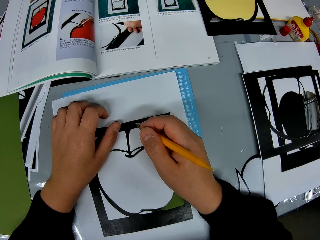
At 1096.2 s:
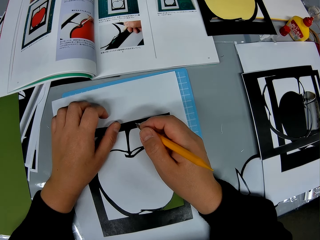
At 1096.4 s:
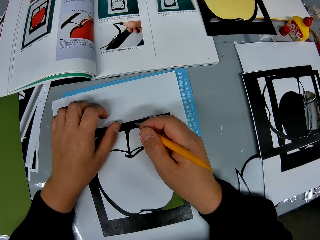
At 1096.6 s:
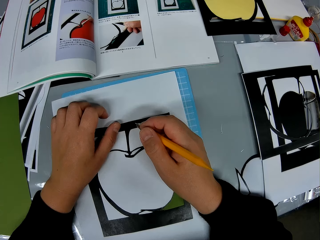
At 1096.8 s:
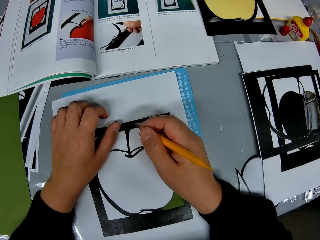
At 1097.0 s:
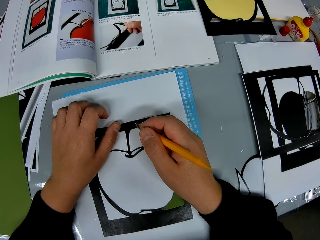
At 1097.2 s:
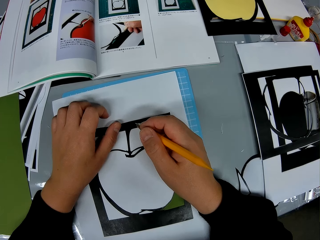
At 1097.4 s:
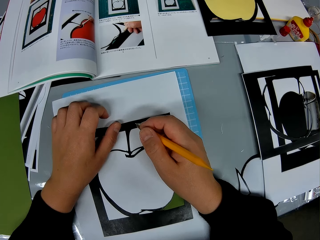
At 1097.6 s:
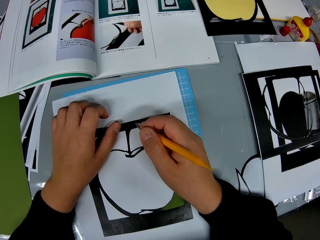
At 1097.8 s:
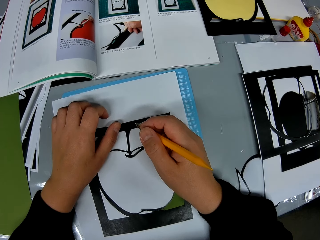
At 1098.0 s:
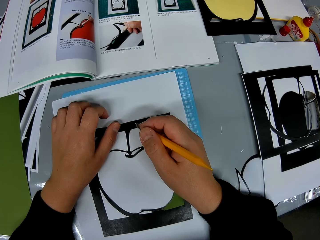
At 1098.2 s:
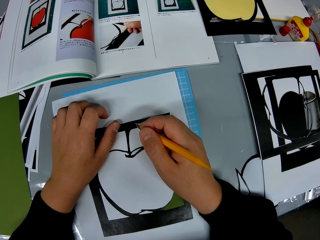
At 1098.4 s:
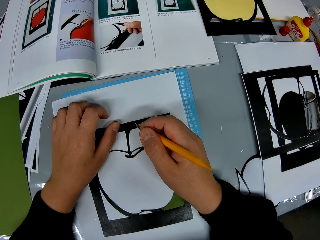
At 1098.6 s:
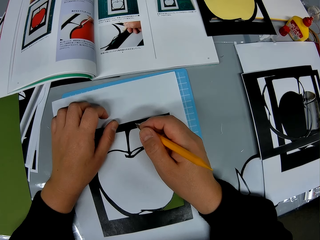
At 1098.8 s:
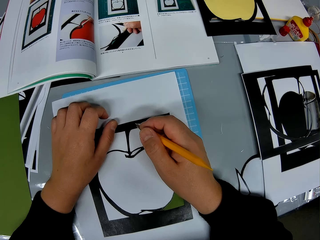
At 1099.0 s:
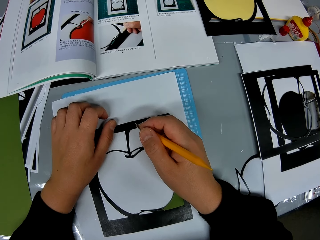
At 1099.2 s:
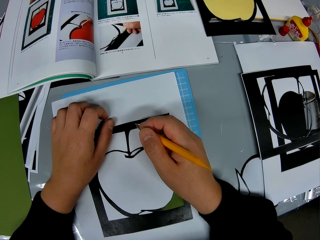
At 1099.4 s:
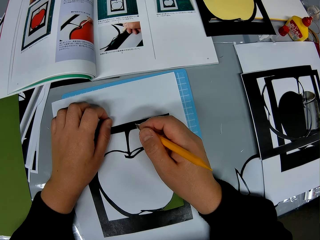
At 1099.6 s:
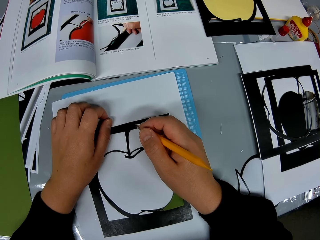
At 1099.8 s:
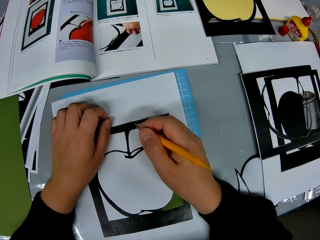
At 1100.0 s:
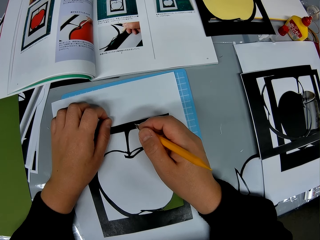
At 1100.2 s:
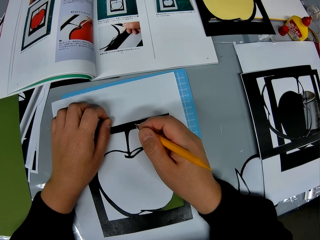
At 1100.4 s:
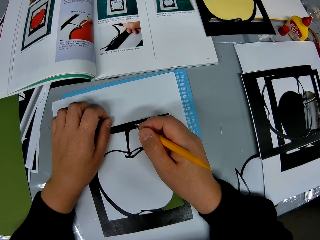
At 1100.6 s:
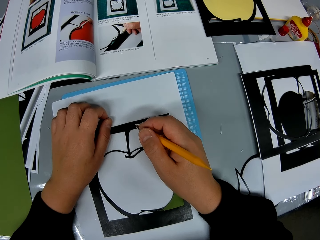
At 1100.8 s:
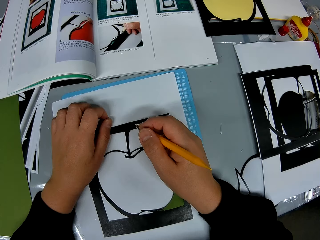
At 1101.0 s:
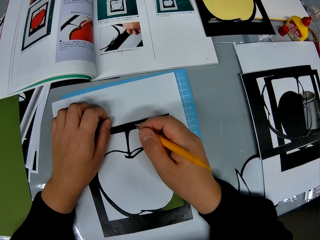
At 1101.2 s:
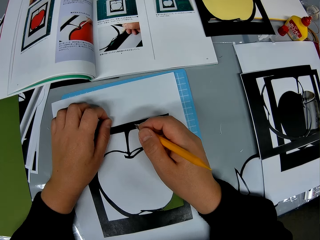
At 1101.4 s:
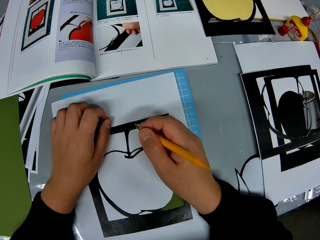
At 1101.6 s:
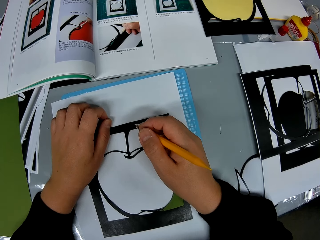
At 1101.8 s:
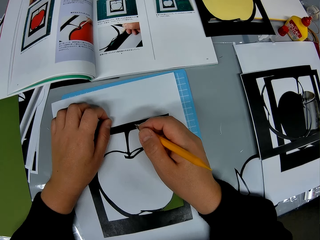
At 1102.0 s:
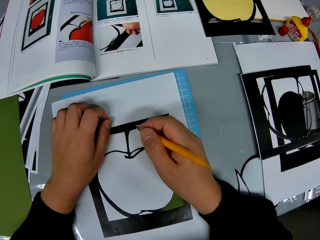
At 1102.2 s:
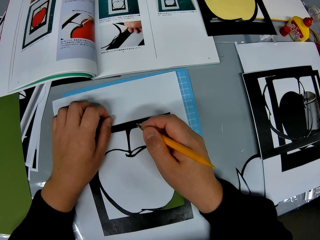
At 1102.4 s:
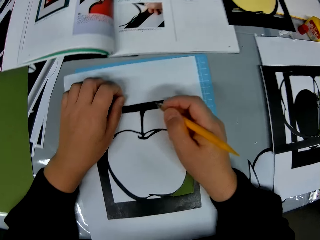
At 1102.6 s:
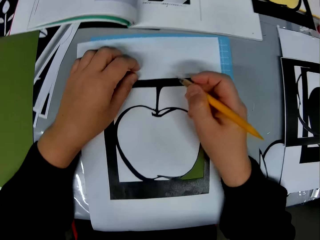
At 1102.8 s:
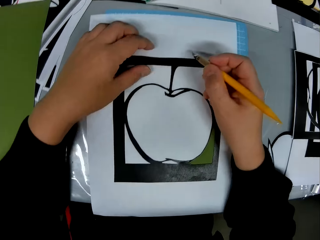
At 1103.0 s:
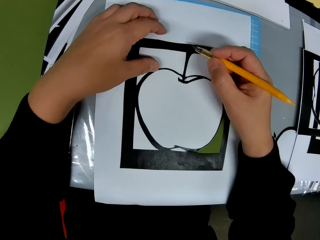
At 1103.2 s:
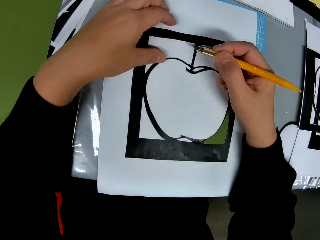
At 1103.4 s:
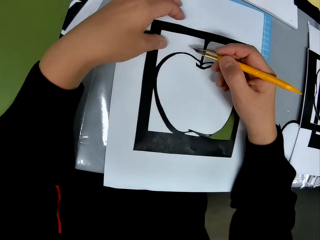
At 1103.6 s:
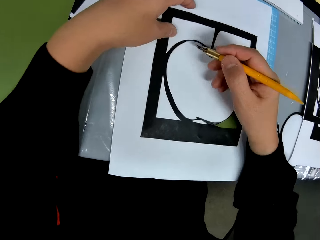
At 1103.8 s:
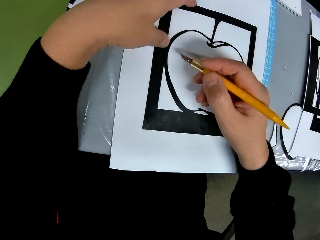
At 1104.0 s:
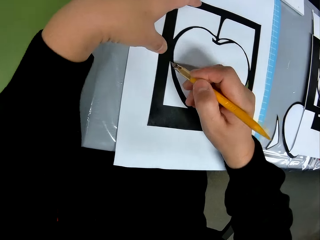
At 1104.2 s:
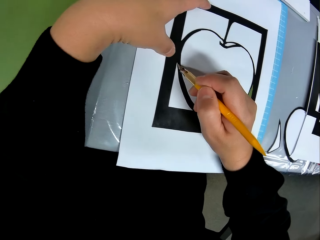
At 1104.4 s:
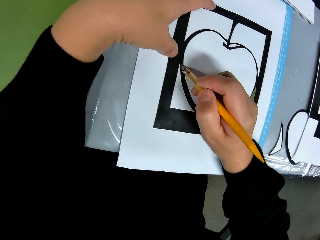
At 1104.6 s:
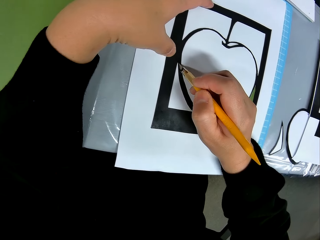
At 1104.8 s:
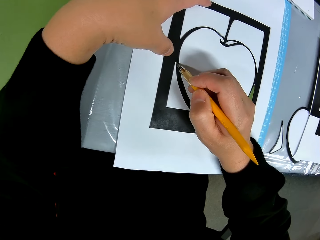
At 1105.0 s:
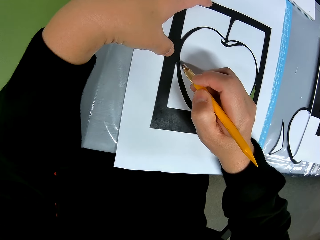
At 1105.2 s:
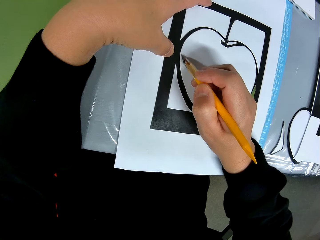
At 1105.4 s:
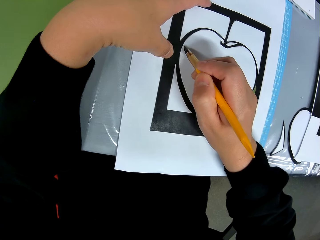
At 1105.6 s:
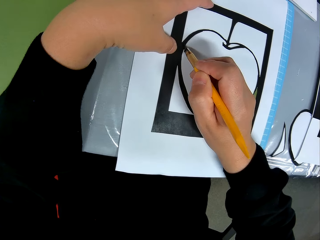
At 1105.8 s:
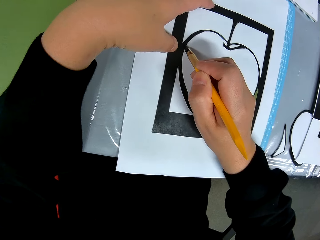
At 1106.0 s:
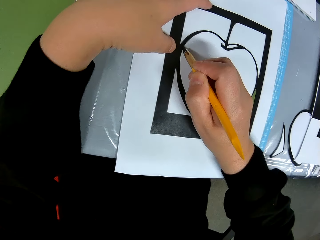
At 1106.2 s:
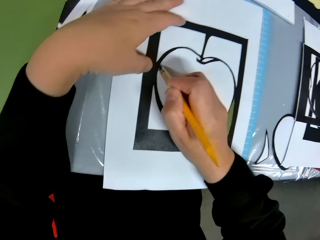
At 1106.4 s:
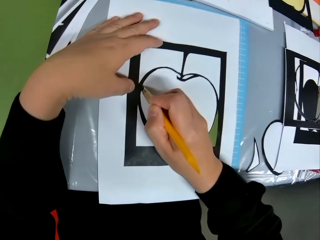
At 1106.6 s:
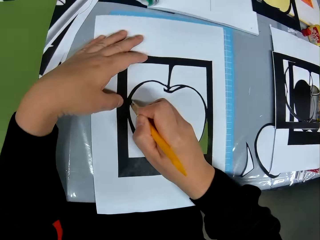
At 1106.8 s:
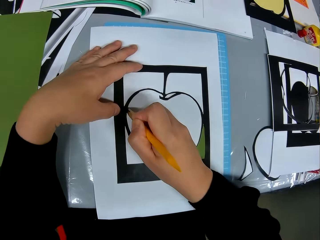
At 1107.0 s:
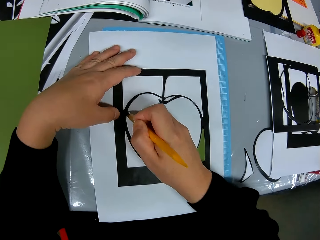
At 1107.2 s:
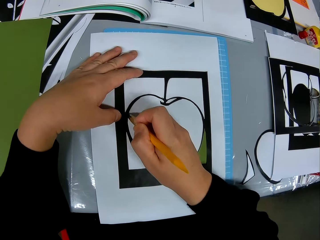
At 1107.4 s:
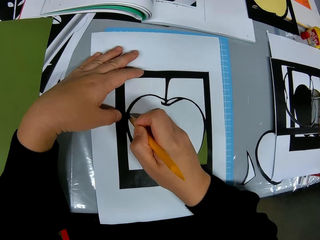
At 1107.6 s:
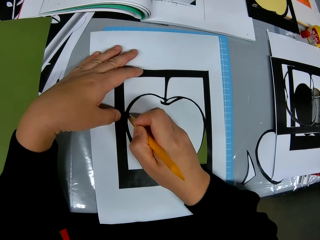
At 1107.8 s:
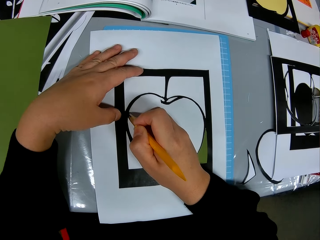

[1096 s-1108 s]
The camera wearer moves a finger. He moves a finger again. He places the cutter in his right hand on the drawing book.

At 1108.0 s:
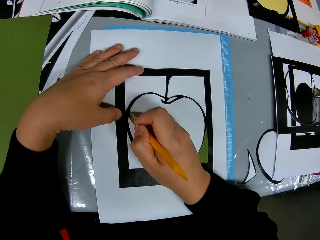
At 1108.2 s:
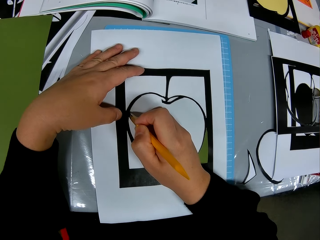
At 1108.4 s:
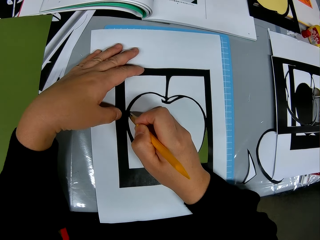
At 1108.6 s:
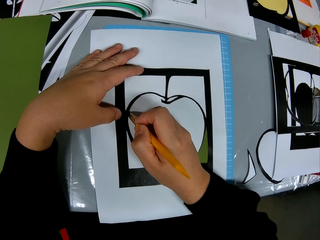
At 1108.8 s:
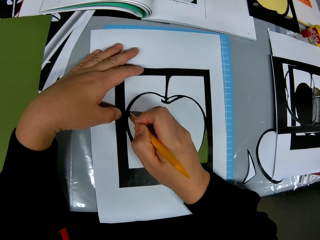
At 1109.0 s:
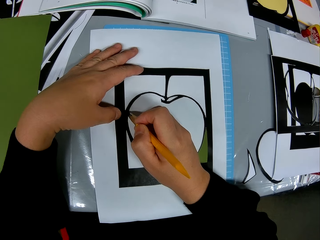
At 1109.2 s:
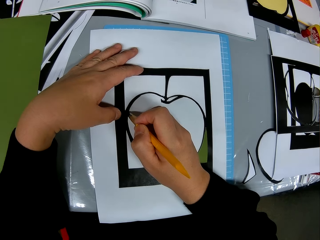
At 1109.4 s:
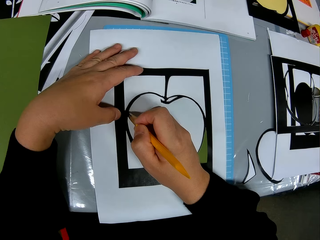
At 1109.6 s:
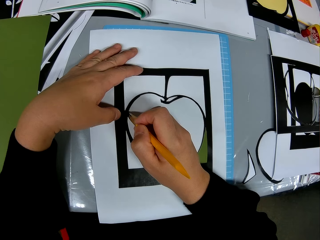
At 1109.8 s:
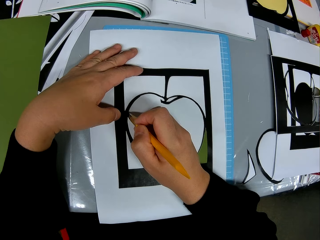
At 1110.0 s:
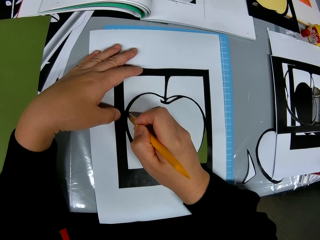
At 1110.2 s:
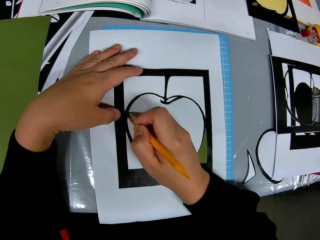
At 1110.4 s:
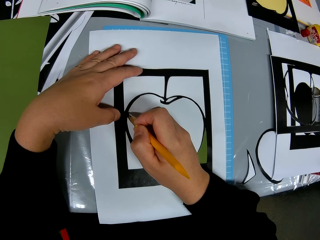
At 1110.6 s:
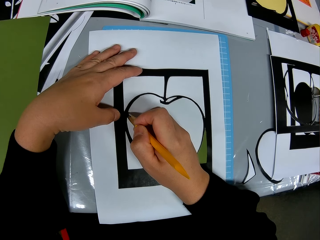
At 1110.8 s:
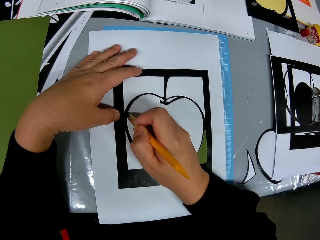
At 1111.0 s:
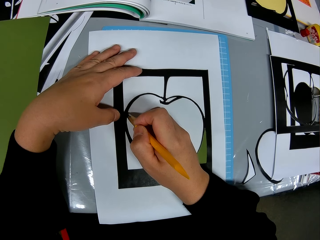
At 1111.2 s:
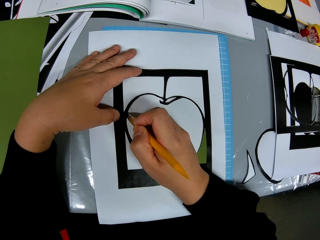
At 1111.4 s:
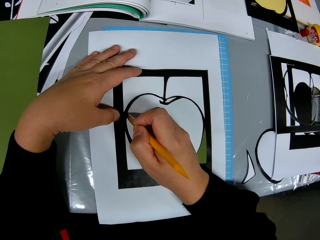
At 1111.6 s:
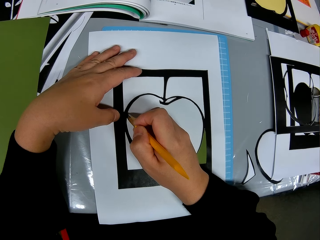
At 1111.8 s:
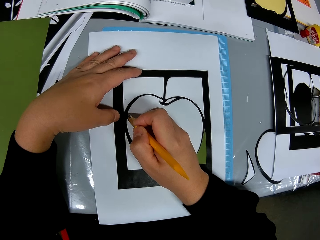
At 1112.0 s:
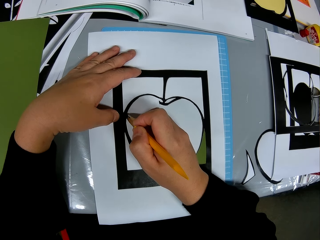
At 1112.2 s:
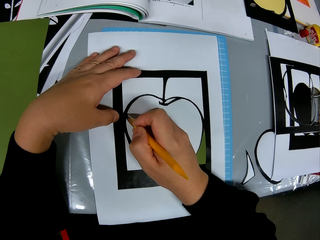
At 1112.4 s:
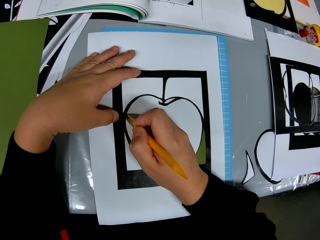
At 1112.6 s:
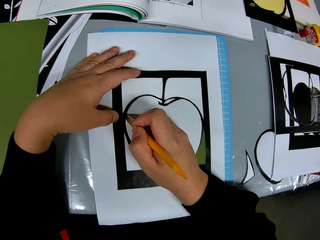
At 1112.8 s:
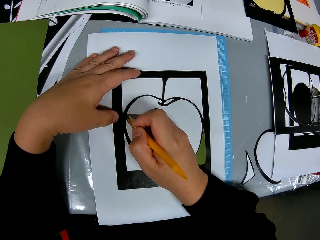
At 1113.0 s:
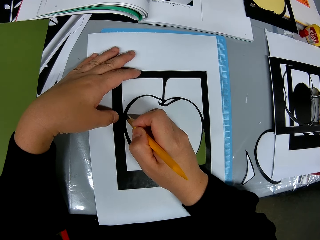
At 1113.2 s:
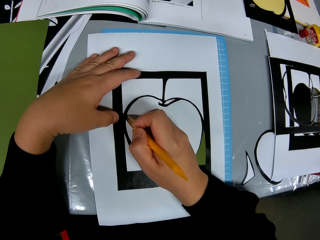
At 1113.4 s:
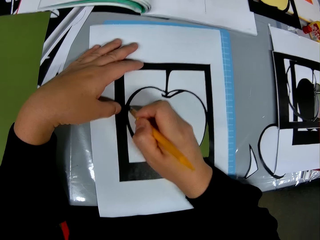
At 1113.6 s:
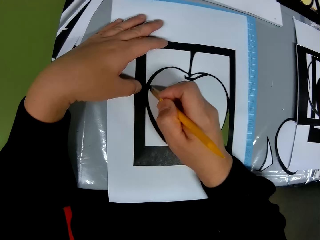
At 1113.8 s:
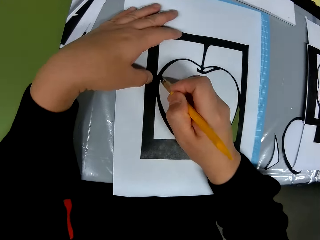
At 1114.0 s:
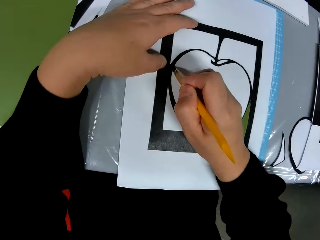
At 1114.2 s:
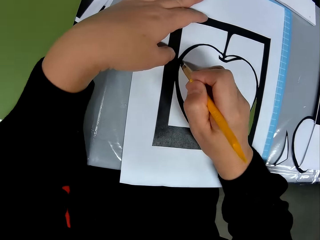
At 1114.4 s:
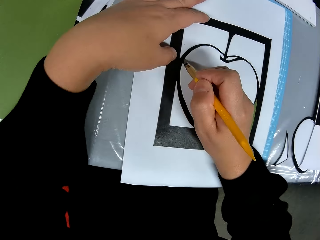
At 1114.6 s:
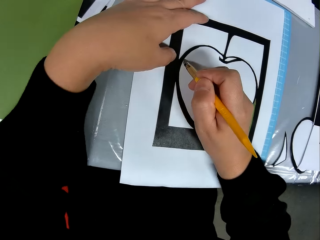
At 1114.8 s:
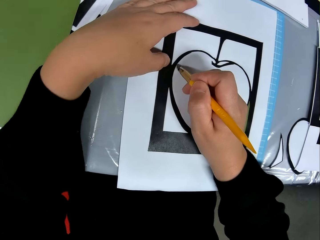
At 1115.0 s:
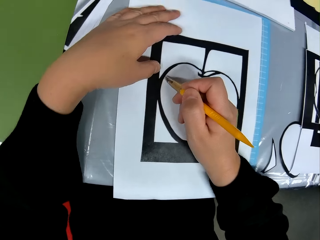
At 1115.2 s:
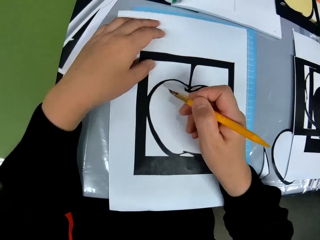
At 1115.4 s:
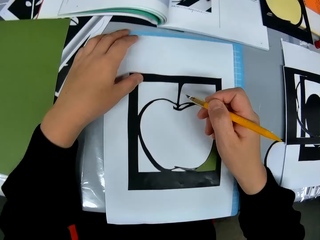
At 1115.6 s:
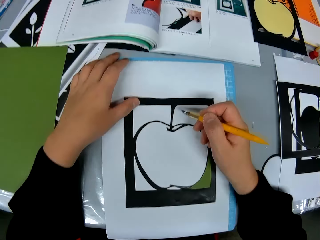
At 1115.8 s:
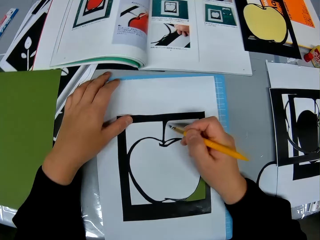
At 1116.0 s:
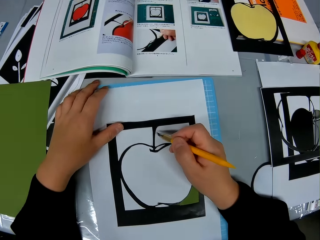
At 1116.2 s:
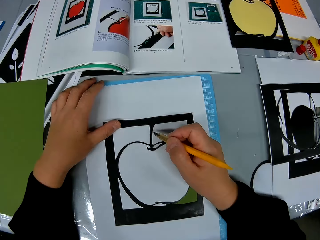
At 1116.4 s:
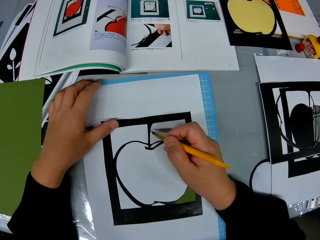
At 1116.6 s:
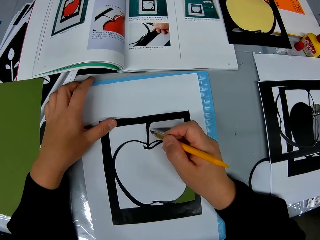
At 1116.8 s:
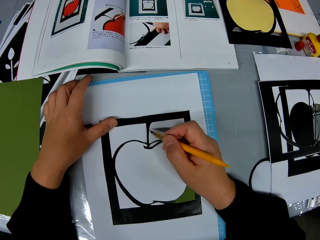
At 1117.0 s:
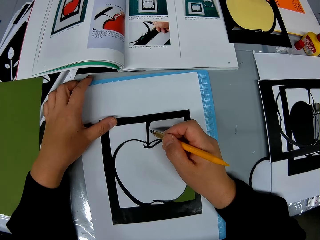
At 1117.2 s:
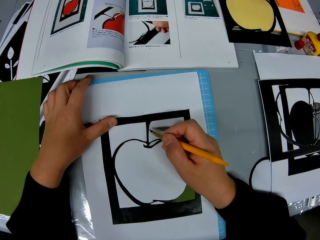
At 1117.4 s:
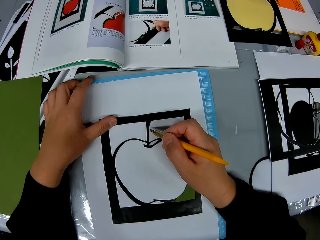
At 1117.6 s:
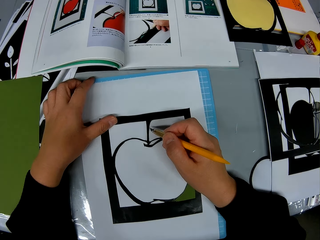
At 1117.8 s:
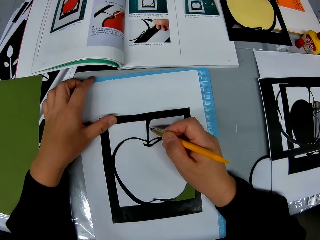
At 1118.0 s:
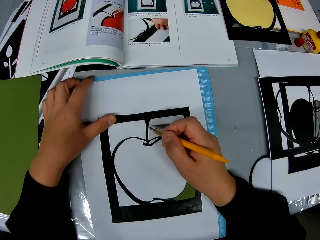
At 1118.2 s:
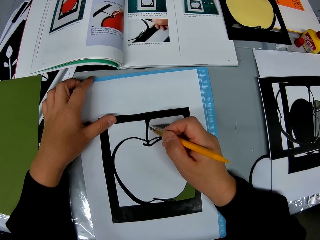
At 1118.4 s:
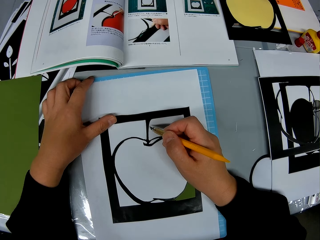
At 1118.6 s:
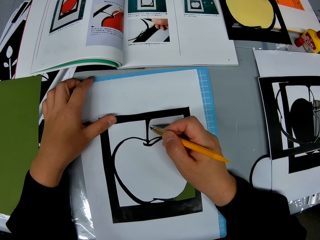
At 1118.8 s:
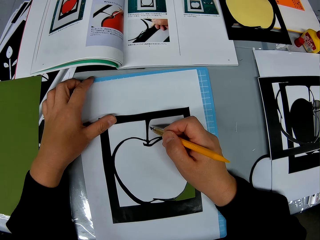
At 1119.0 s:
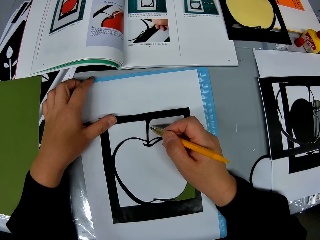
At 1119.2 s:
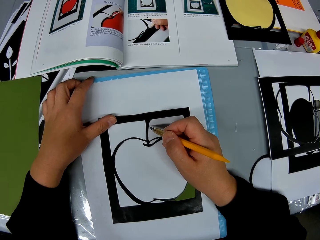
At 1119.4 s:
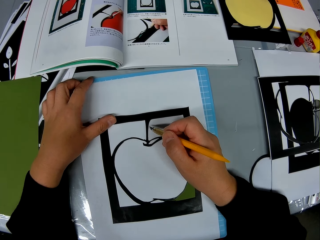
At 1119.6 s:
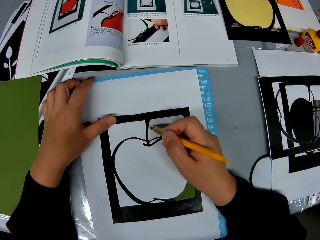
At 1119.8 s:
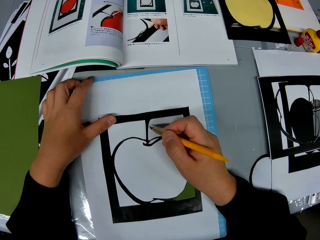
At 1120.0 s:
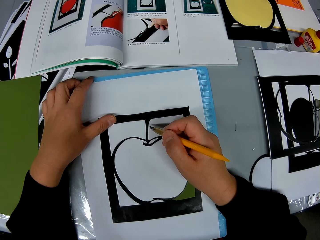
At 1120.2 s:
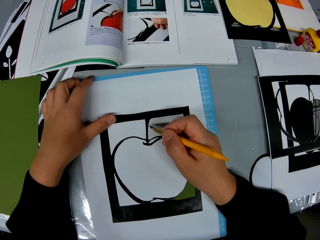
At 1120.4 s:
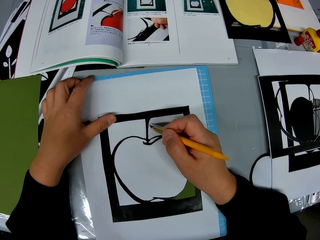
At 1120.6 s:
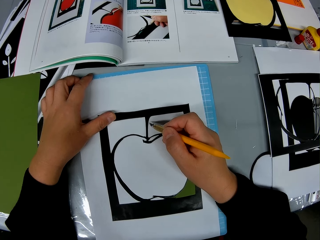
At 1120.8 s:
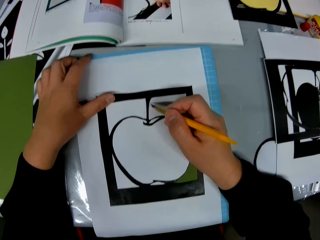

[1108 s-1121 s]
The camera wearer puts a blade on the art. They move a hand on a different part of the art.
